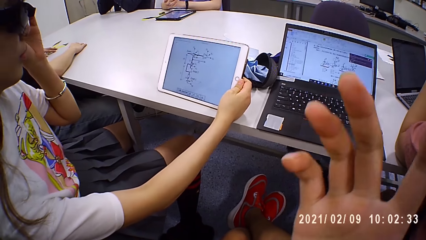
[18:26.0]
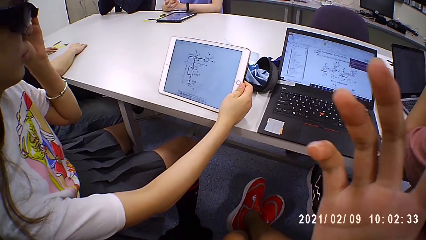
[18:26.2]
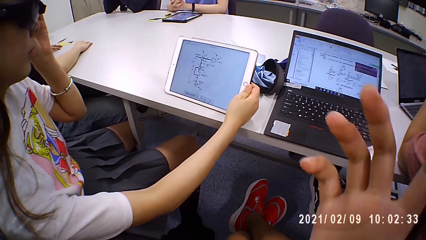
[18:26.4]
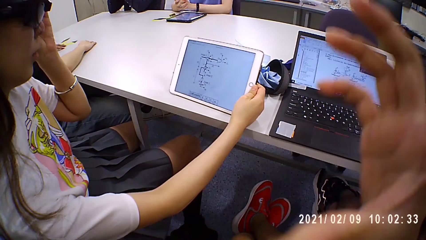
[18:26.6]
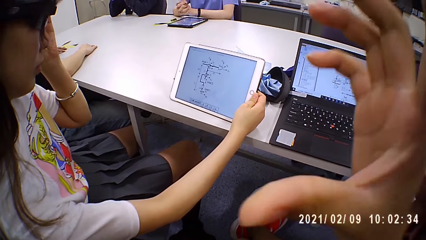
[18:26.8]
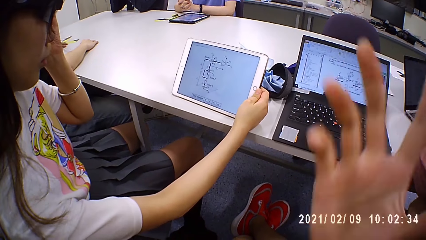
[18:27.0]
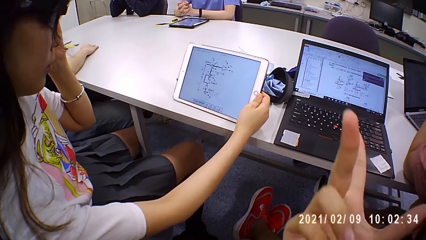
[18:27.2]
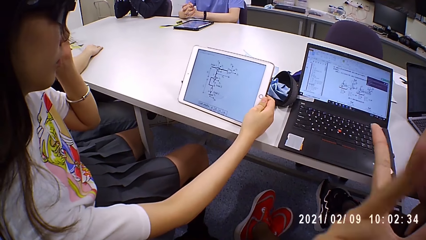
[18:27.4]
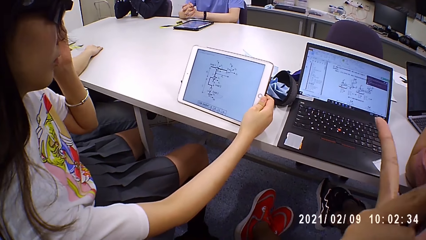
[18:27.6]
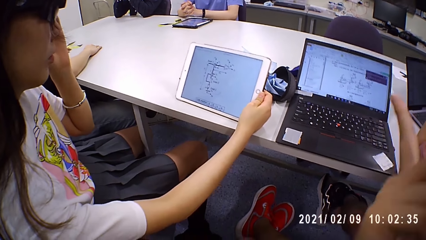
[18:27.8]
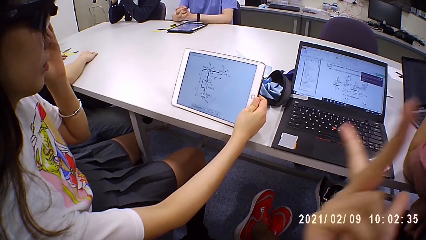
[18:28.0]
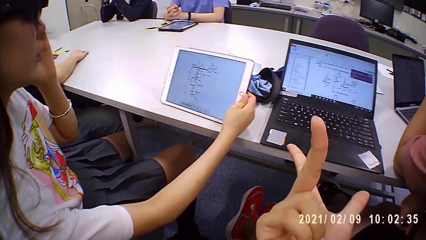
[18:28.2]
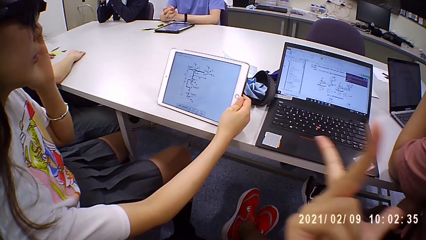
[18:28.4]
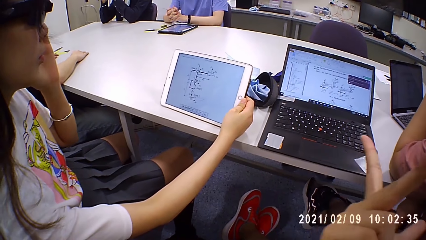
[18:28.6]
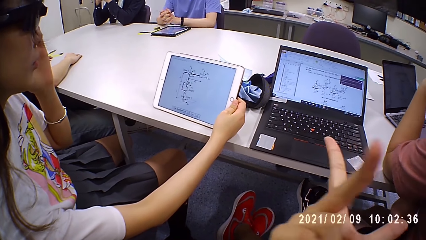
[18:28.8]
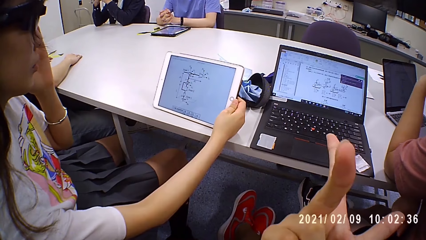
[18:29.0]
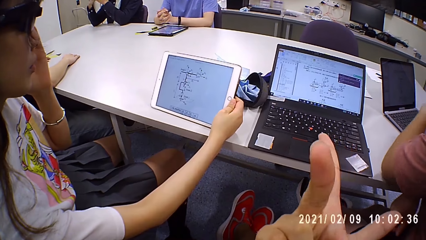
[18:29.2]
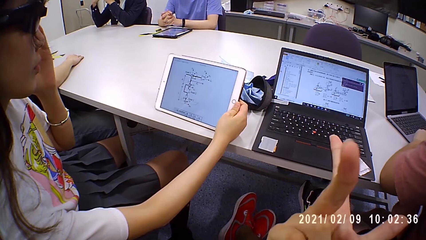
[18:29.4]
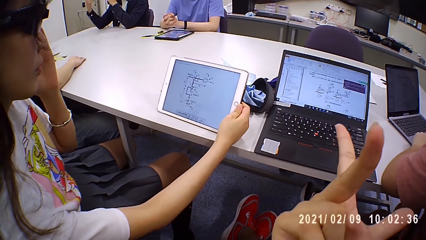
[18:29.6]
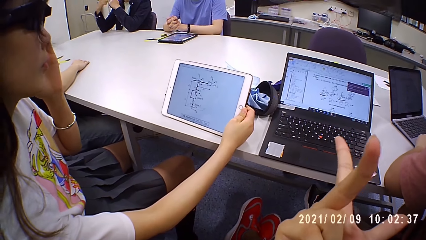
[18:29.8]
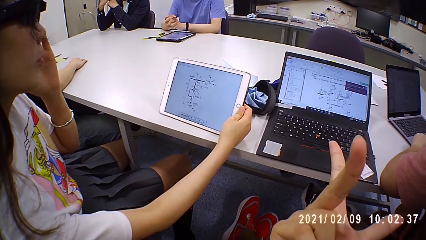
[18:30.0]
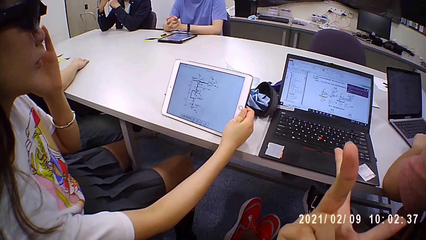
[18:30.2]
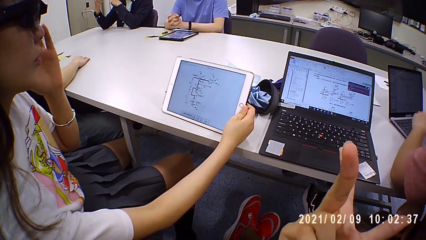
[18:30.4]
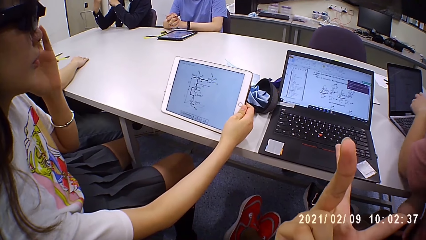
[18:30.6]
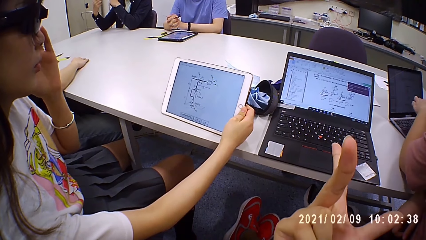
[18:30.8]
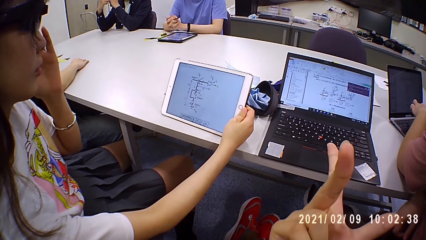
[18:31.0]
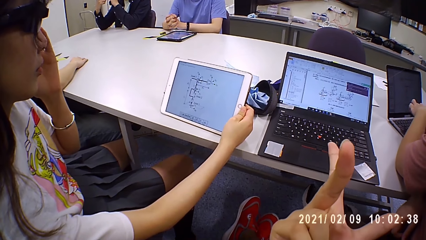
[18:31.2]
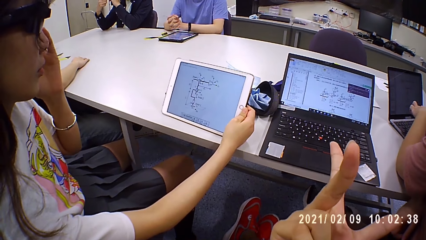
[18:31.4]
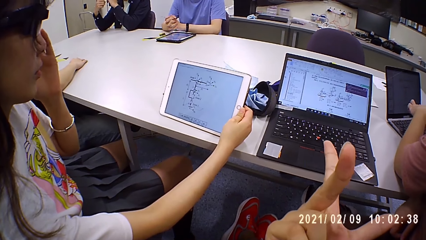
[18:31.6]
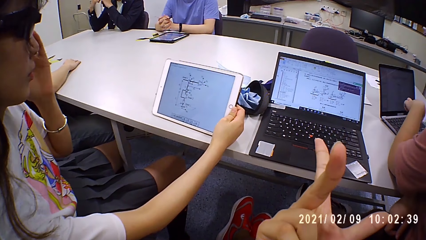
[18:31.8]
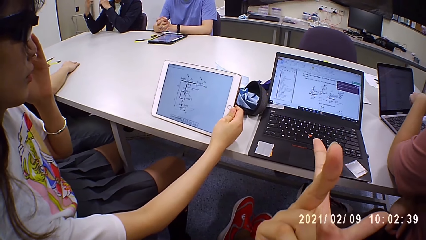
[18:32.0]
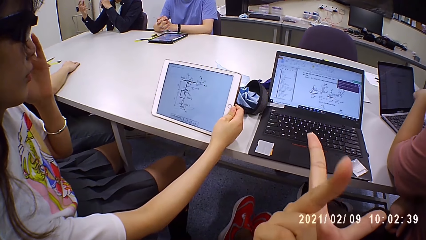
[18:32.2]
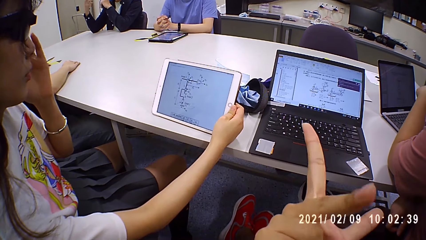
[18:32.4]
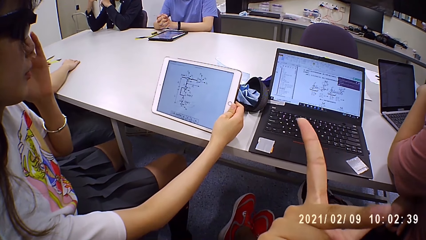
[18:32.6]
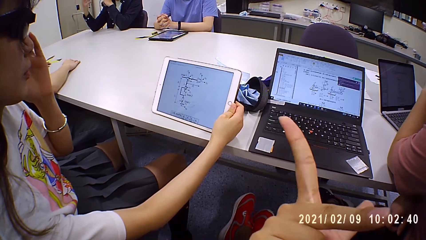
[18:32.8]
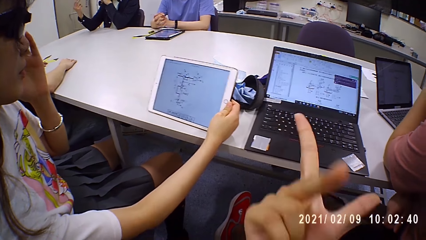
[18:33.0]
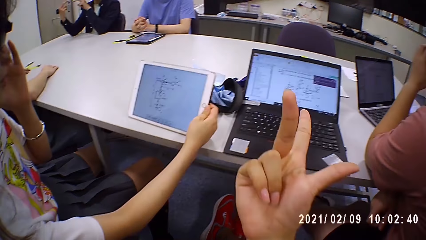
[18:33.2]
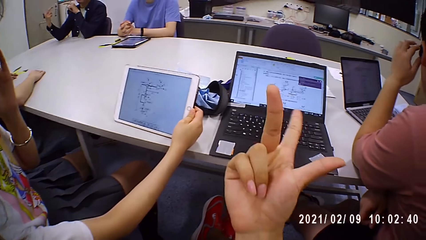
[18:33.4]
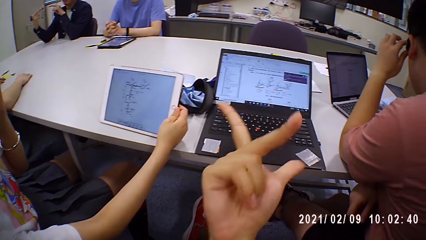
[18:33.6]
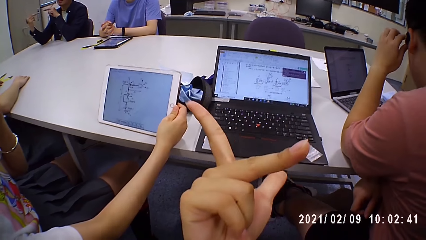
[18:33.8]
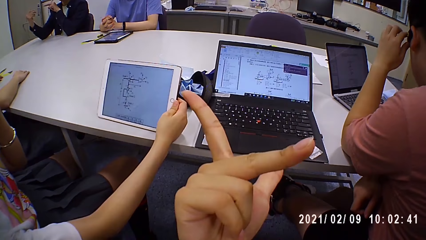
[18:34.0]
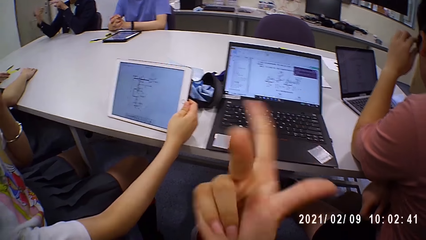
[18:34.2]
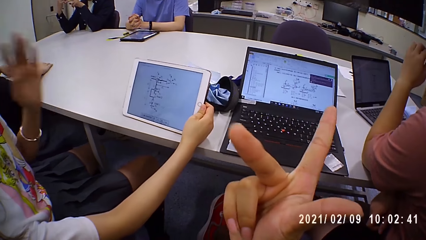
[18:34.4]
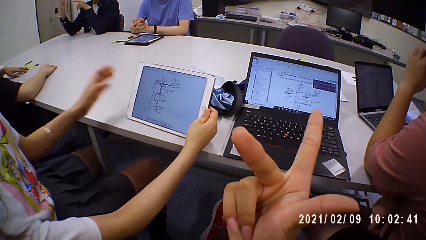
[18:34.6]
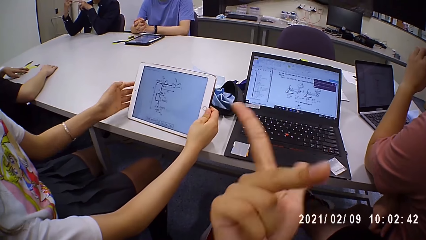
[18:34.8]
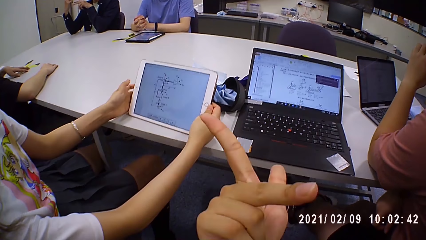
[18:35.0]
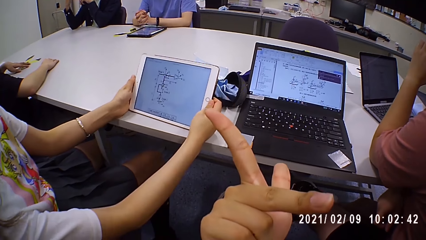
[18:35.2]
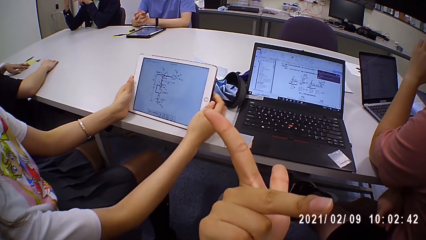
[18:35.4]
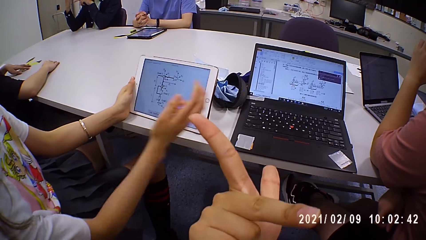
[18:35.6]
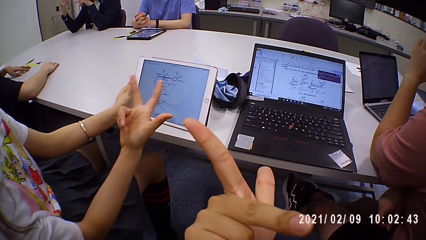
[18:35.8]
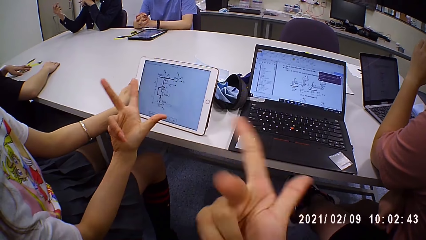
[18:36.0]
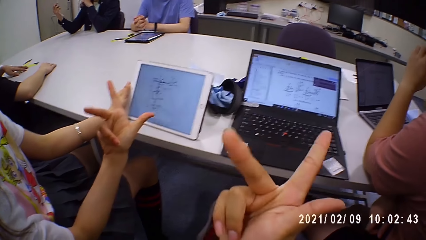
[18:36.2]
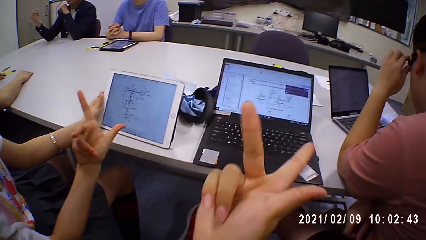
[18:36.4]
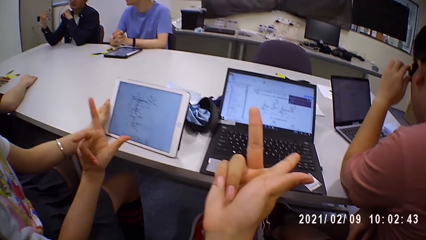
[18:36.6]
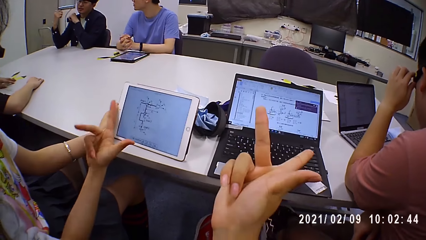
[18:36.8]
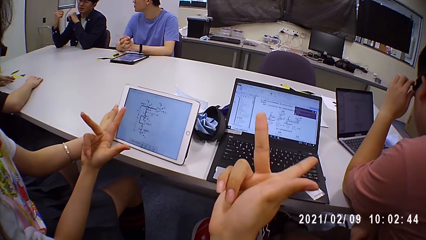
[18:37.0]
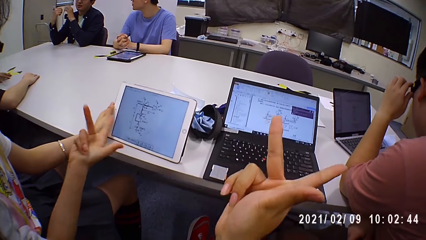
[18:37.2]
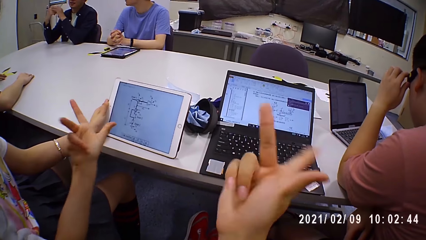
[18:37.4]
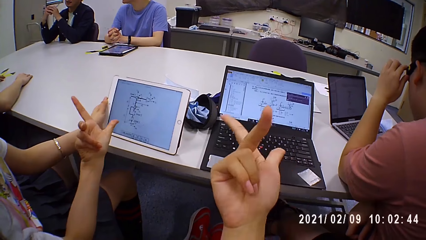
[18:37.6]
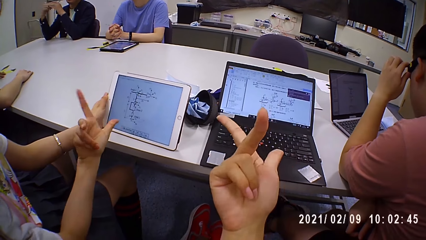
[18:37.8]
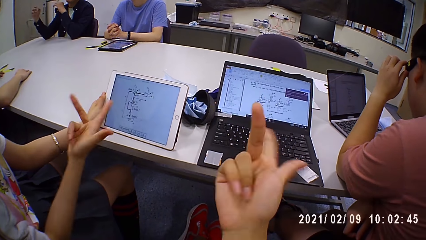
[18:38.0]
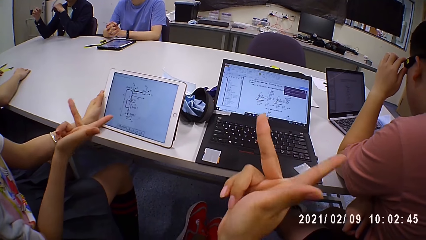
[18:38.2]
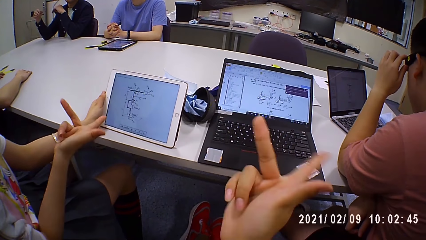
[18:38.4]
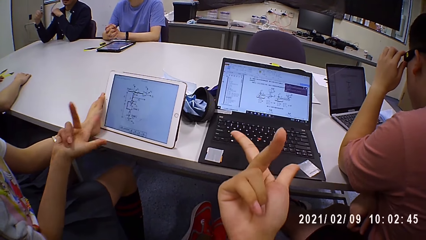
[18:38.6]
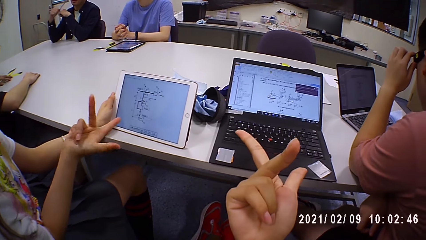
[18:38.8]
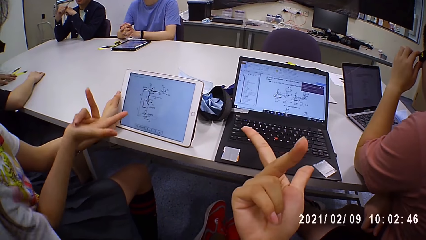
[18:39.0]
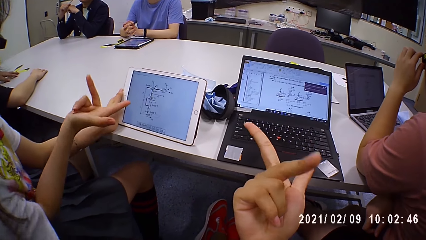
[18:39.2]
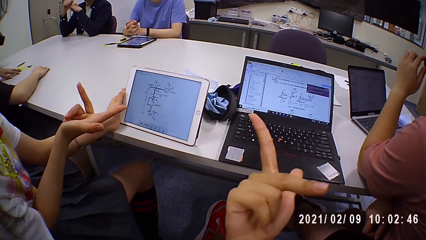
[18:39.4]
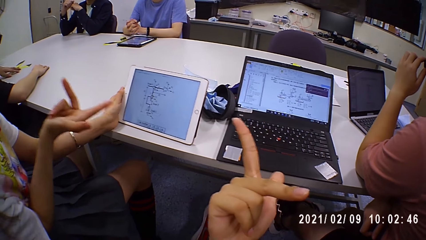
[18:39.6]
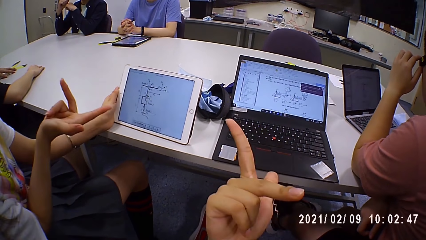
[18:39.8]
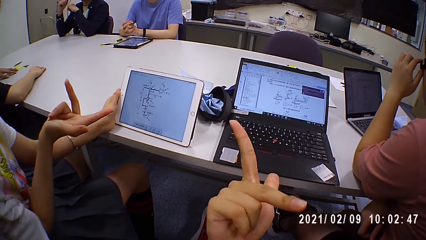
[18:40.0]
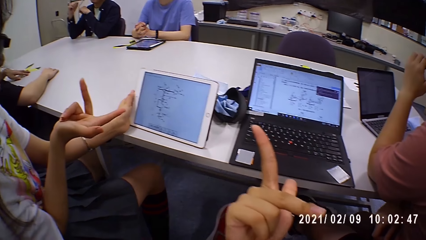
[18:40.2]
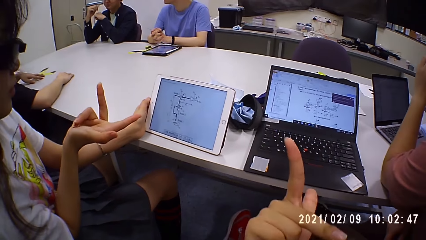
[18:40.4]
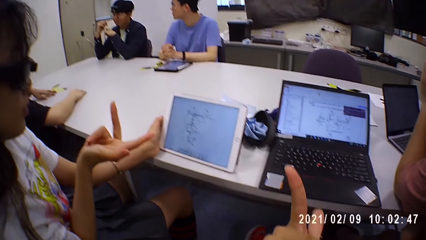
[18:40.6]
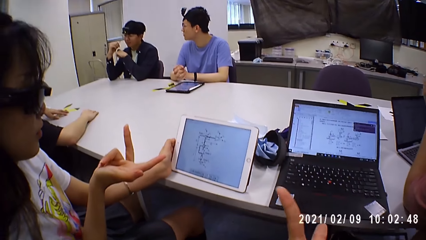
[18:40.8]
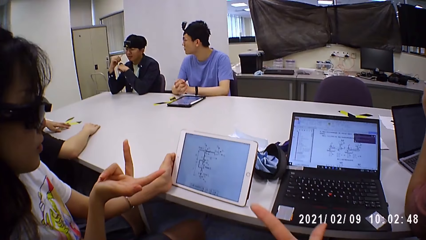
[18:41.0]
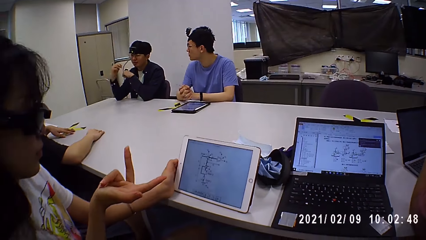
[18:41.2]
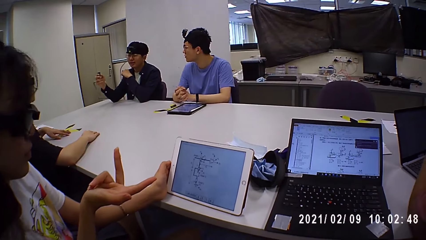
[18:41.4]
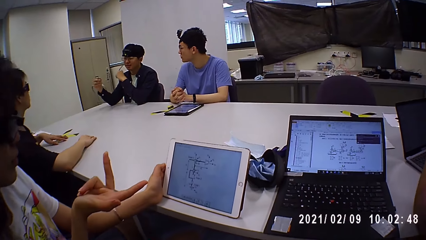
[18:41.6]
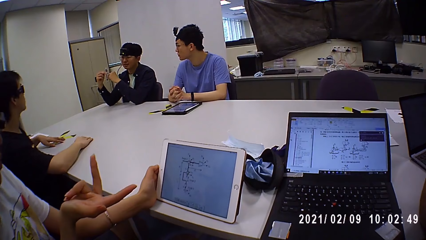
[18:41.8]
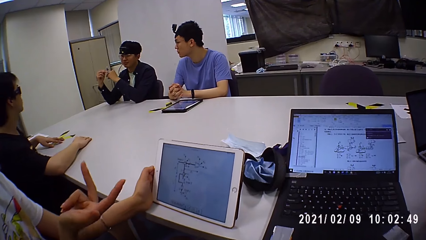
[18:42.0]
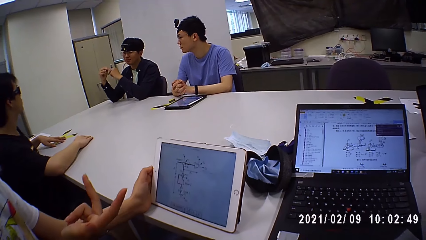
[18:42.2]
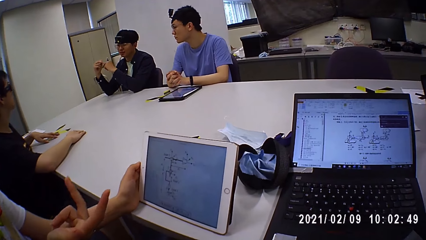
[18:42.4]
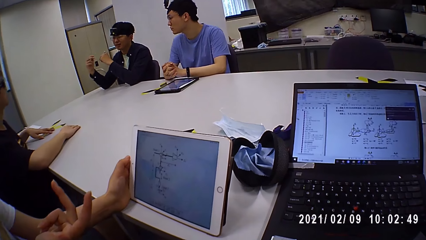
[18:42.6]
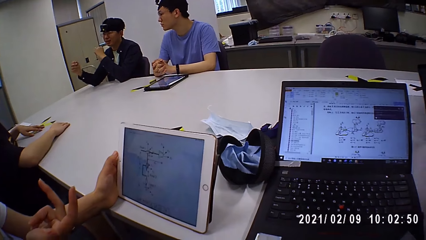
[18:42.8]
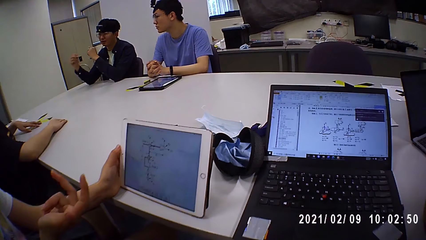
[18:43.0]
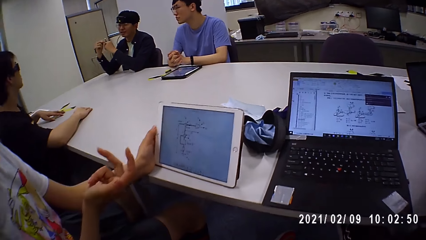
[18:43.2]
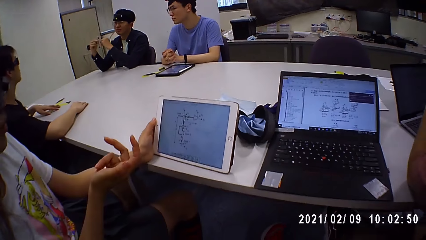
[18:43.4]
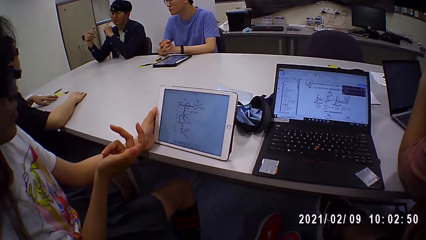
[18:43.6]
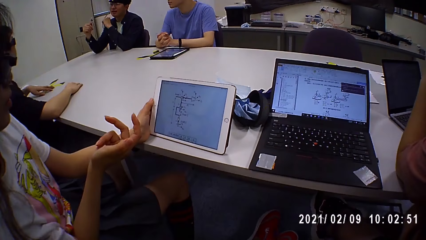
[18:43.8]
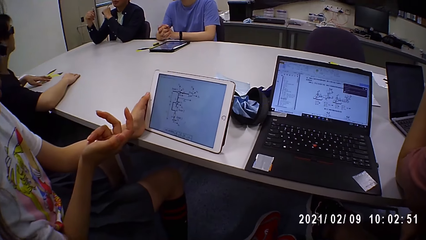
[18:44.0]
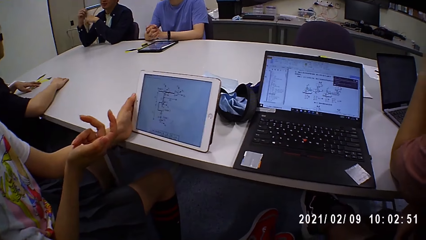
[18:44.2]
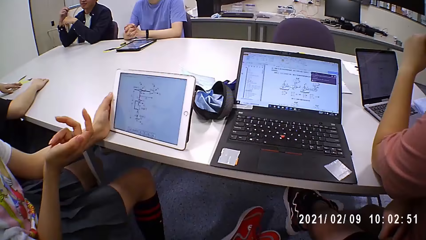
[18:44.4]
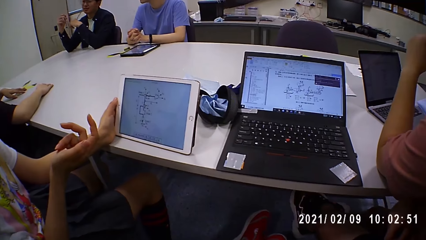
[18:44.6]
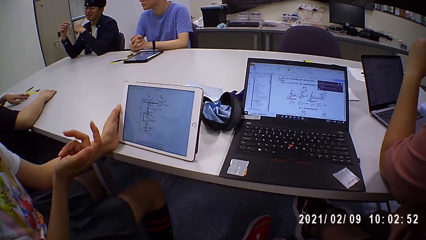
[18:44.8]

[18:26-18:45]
A person sits near the camera wearer. Another person raises hands. The first person adjusts goggles. The camera wearer shows signs with fingers. A third person shows signs with fingers.
